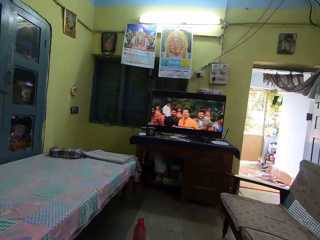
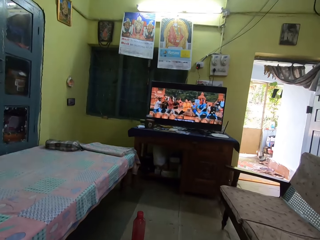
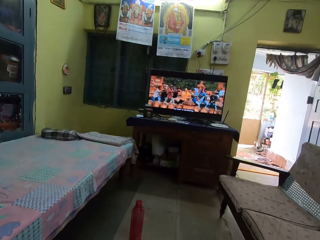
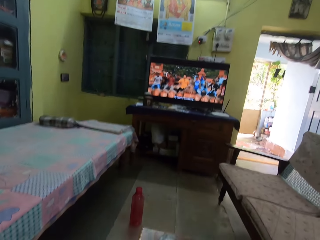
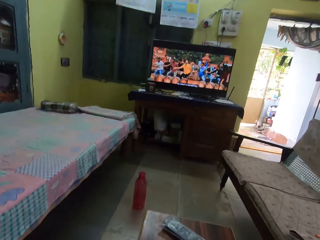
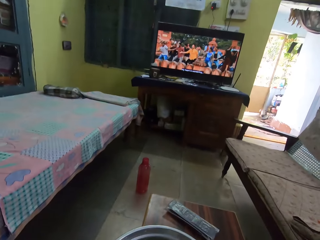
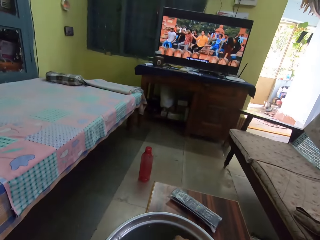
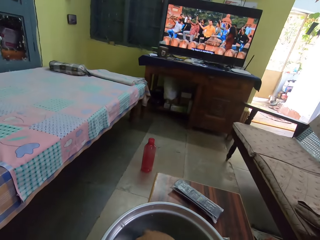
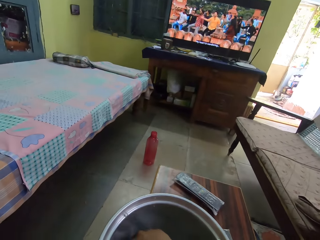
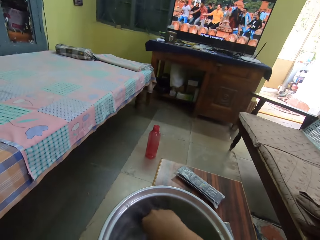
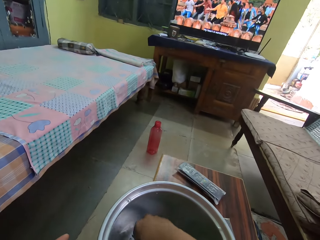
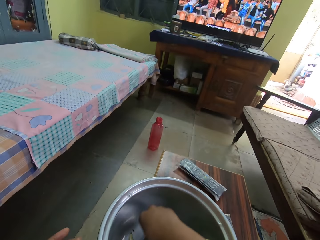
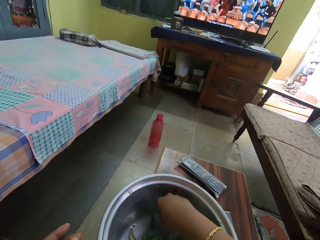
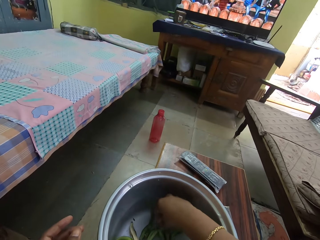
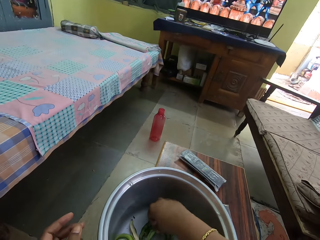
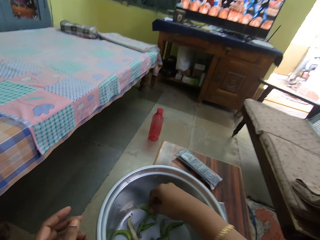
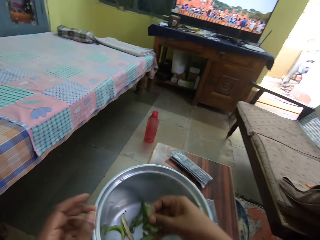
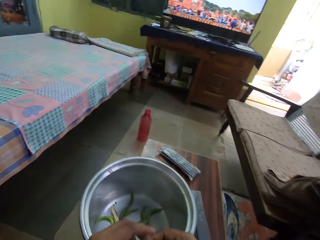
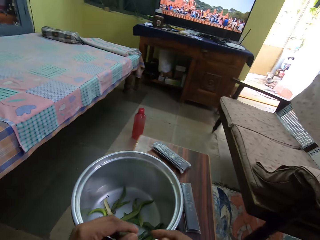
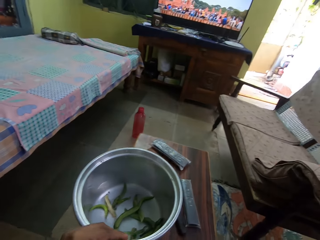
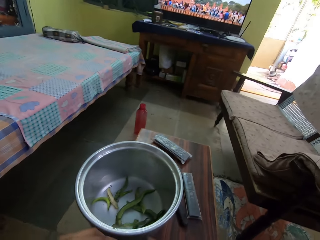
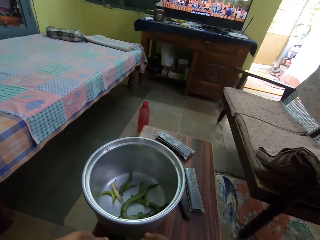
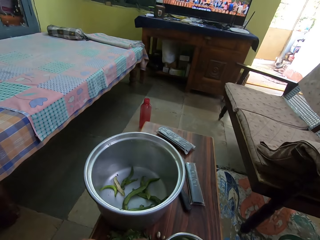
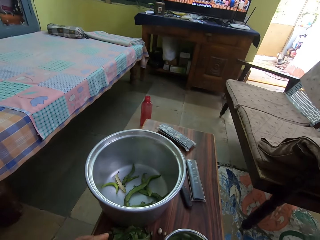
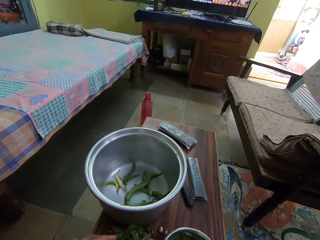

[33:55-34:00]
The camera wearer picks up the garden peas from the cooking pot.

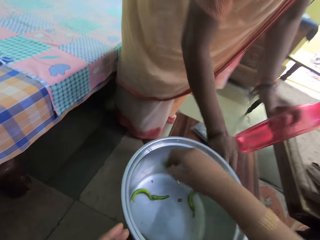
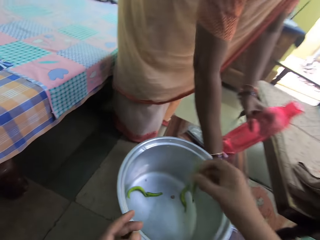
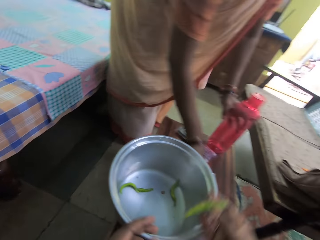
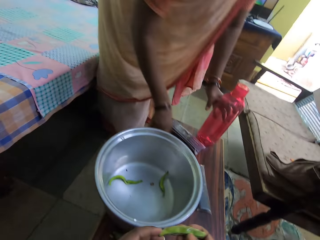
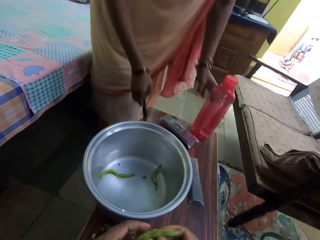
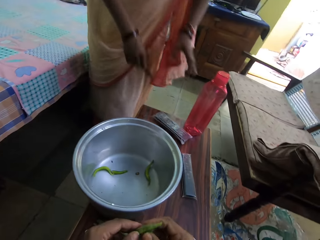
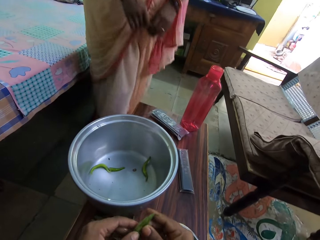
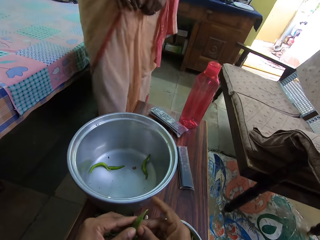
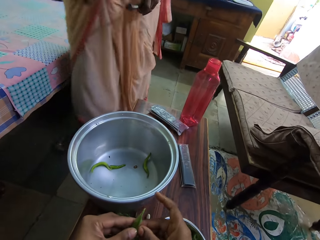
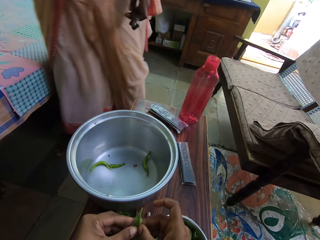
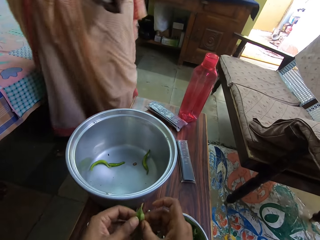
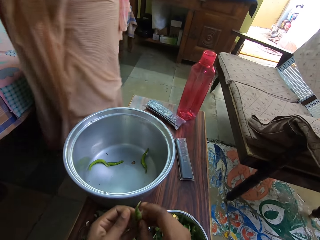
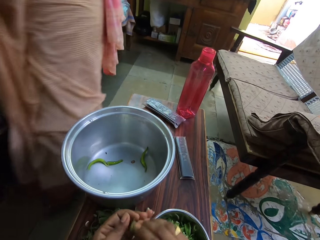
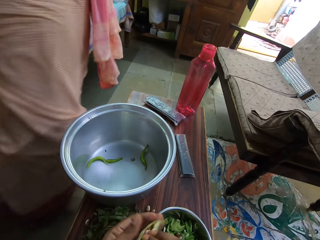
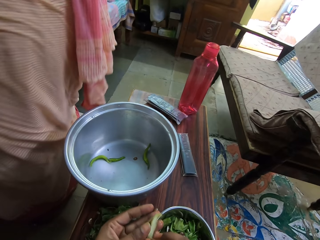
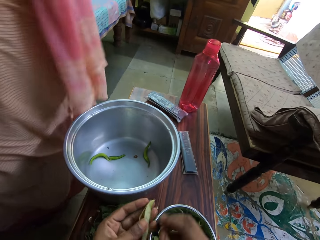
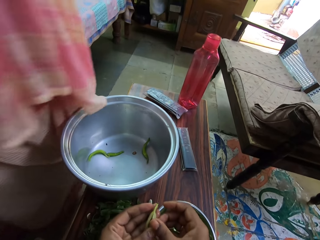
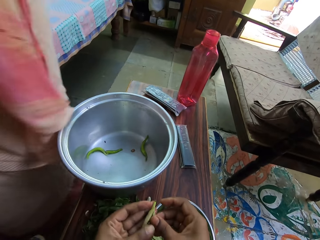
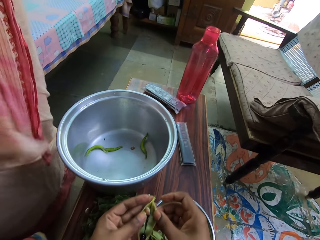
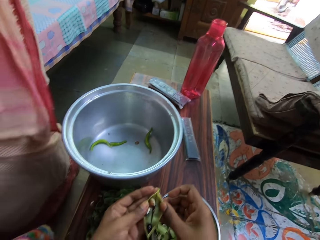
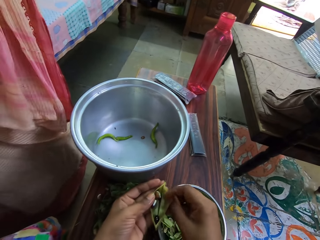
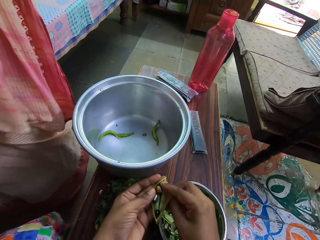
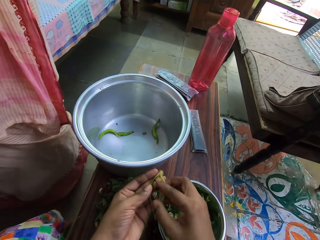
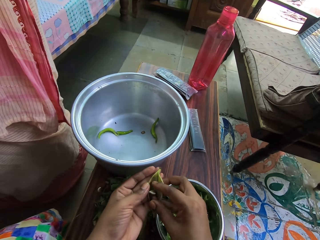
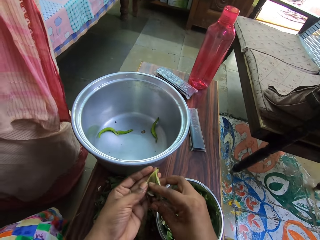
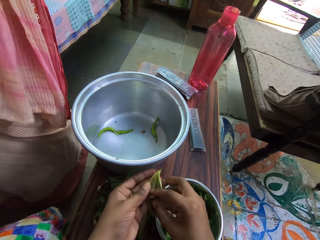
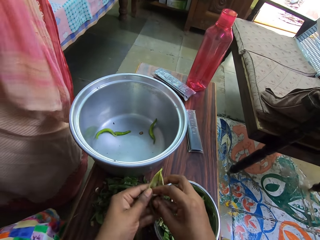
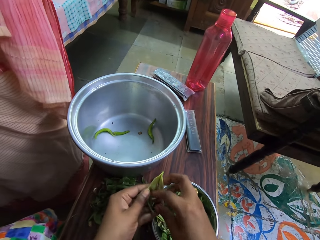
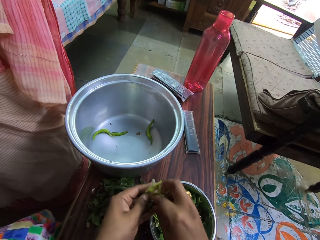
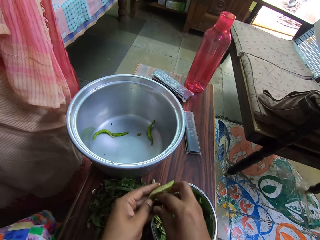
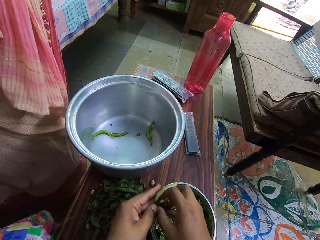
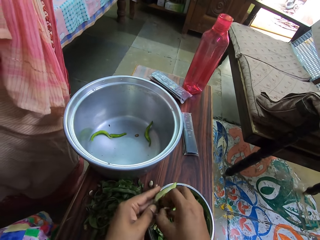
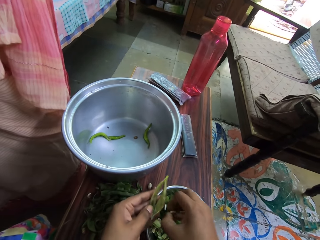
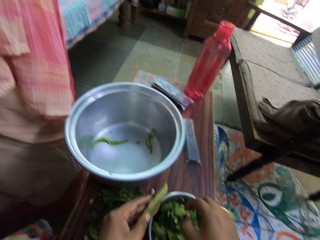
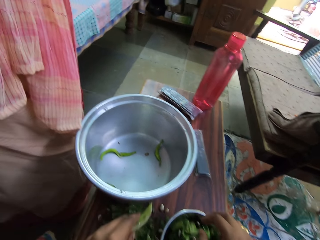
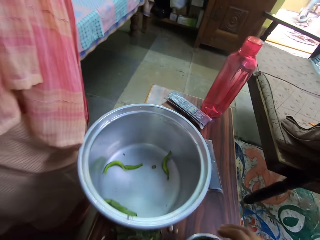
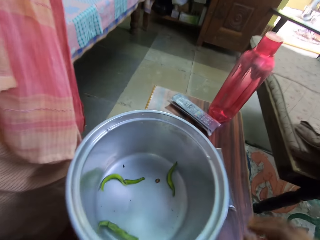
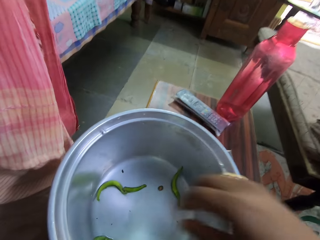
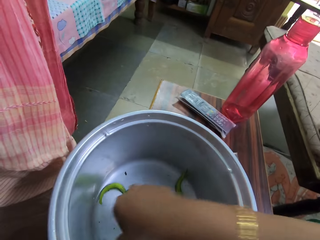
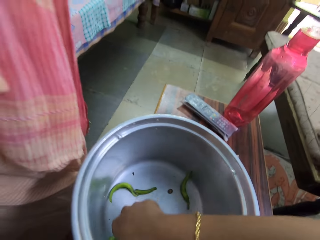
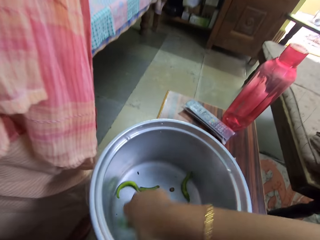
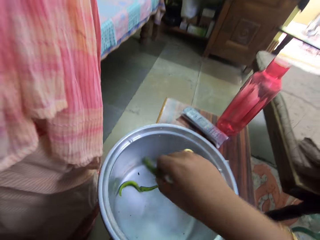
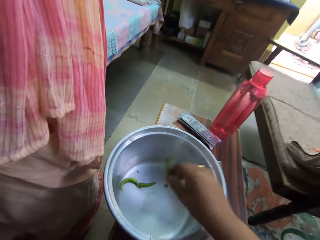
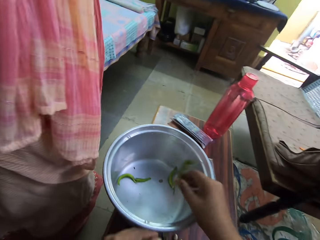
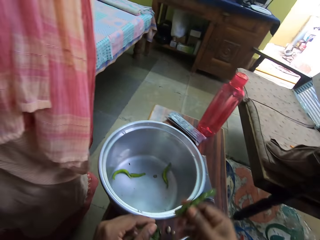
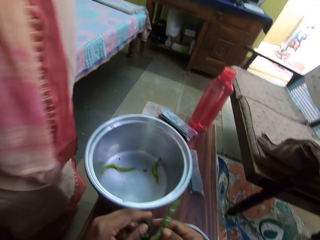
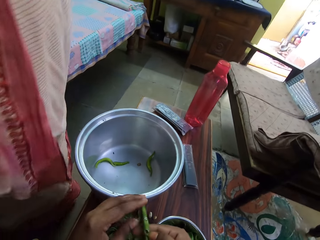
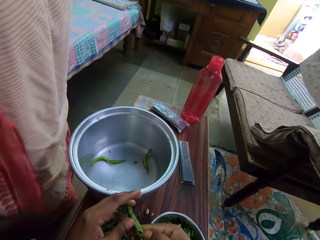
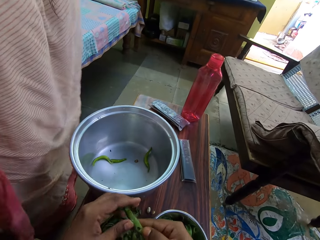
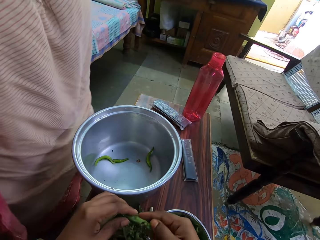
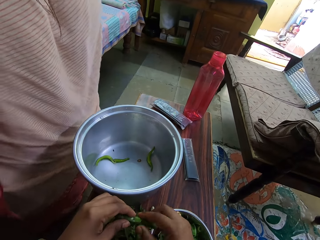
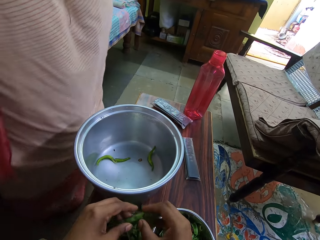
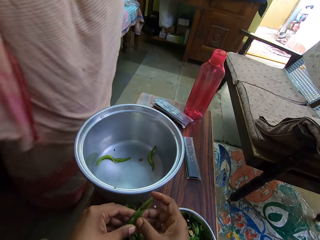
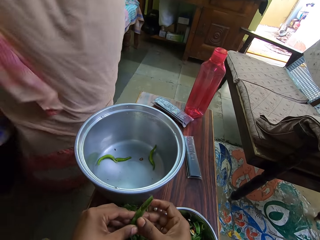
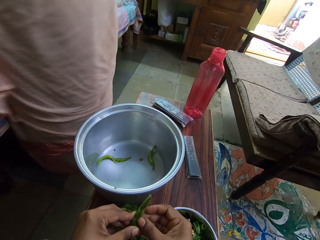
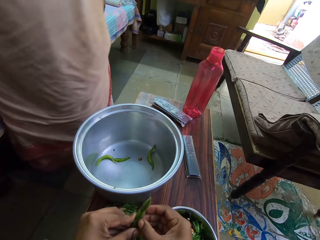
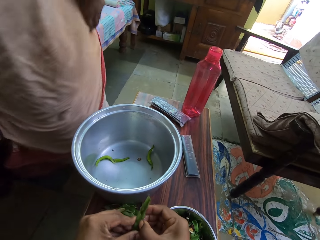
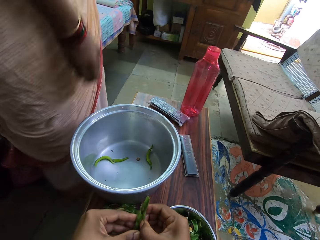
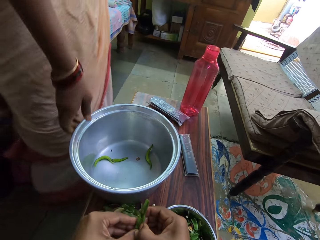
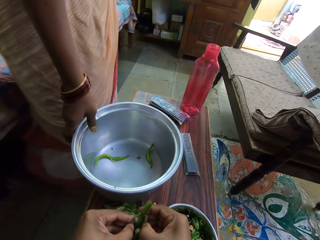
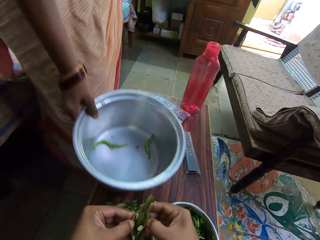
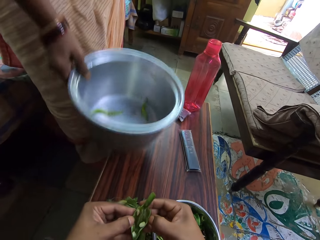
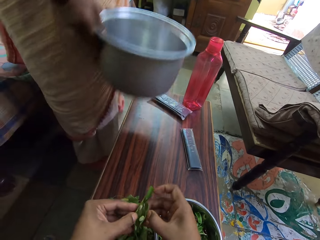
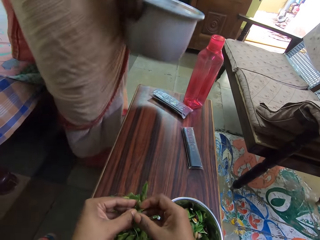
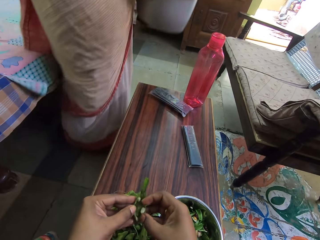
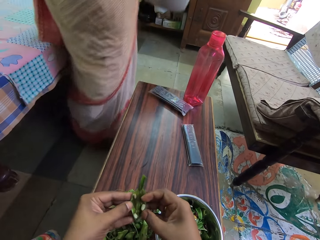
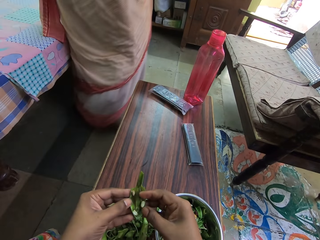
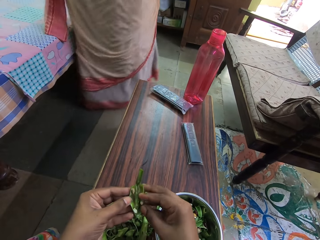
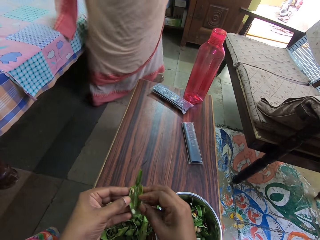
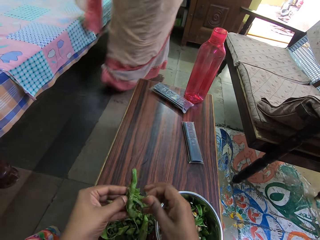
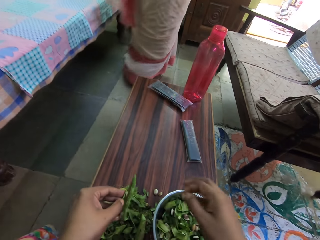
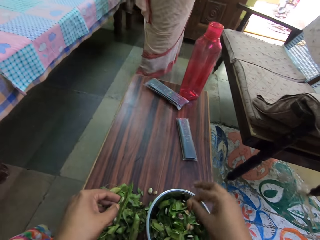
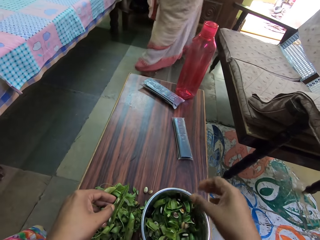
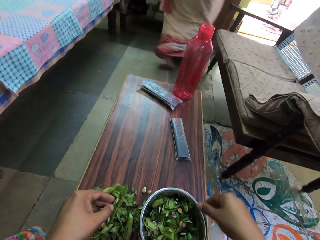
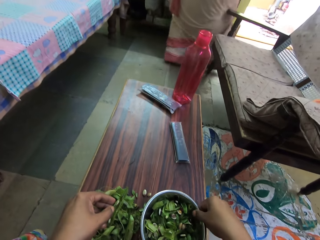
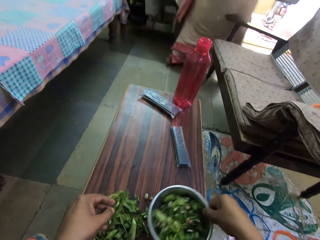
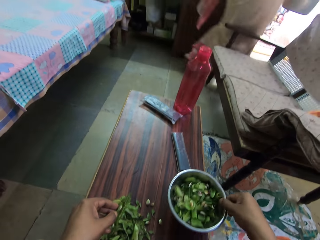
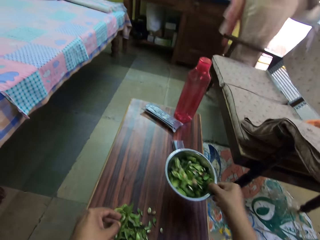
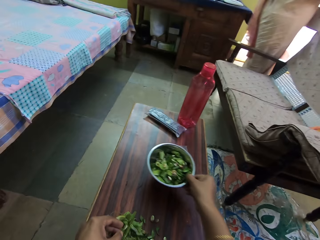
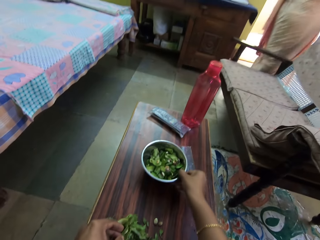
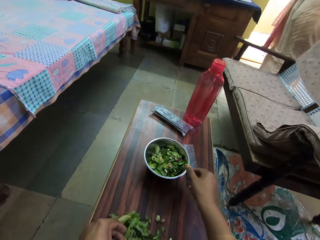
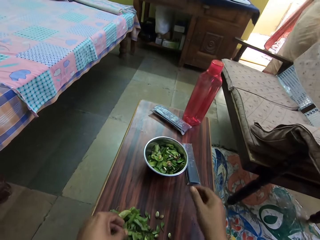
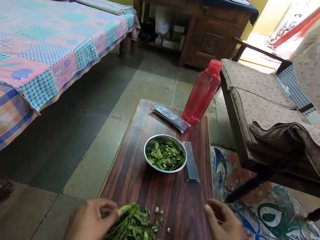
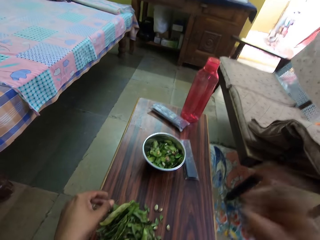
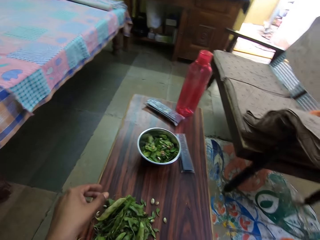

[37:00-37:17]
A person puts the water bottle on the table and holds the remote control. The camera wearer peels the bean pod. They remove the bean in the bean pod. They put the beans in the bowl. They pick the snow bean. They hold the snow bean. They peel the bean pod. The person picks the cooking pot. The camera wearer removes the bean in the bean pod. They put the beans in the bowl. They move the bowl. They hold the plate. They put the bowl on the table. They raise the hand.
